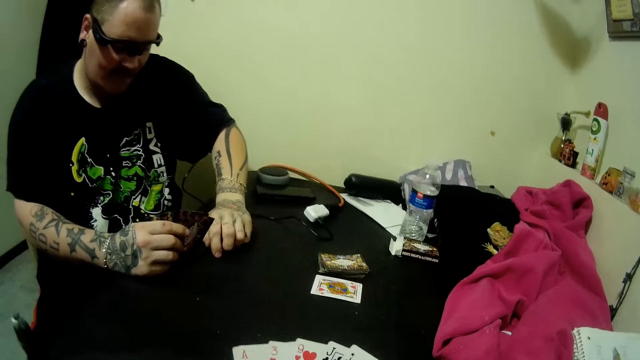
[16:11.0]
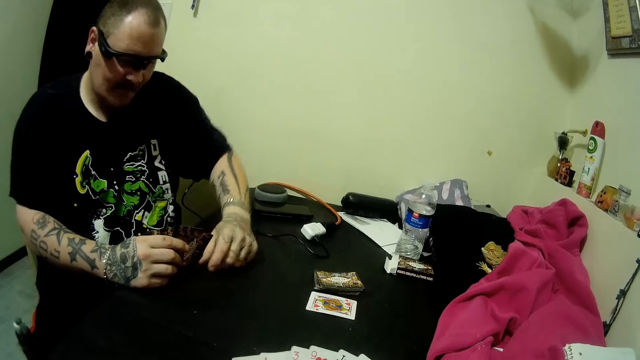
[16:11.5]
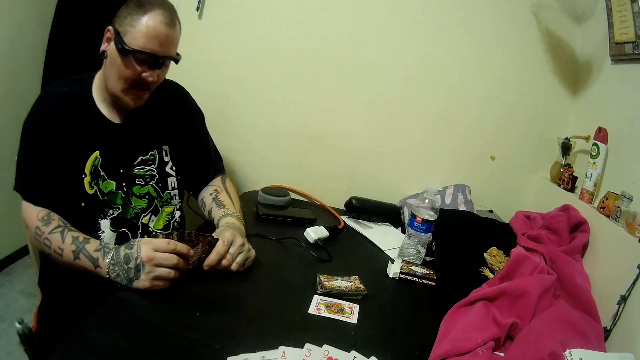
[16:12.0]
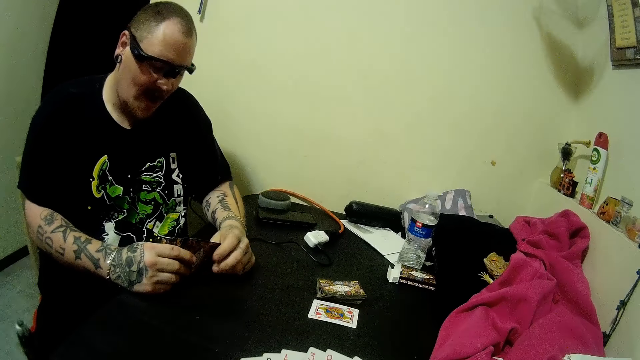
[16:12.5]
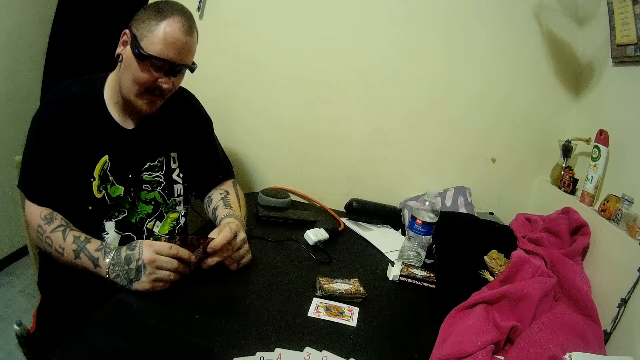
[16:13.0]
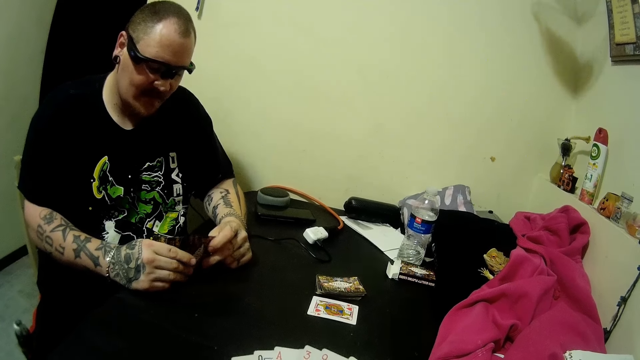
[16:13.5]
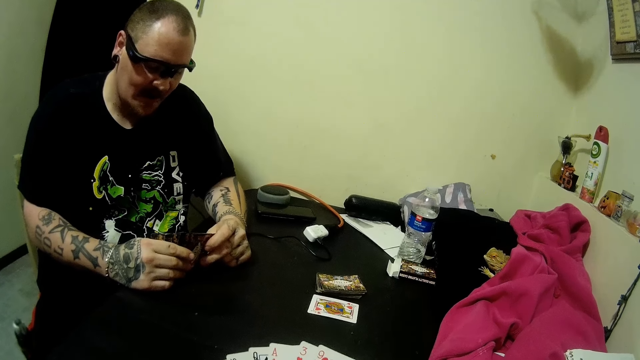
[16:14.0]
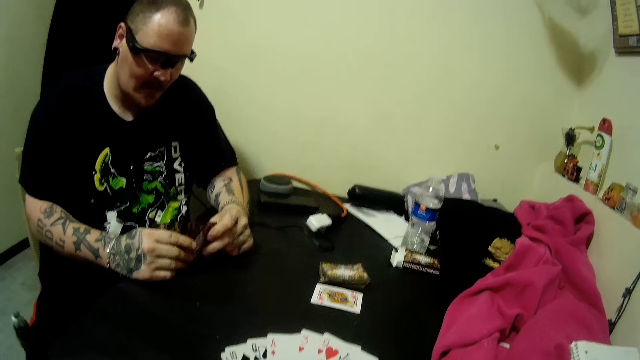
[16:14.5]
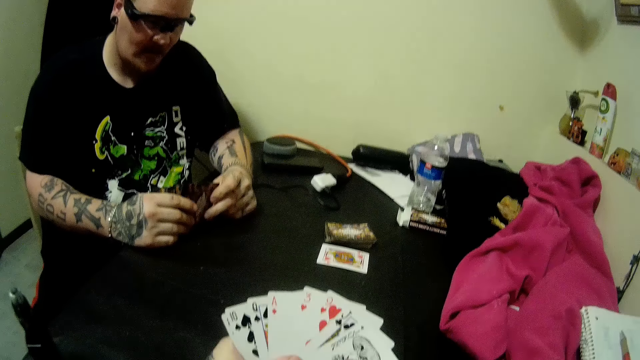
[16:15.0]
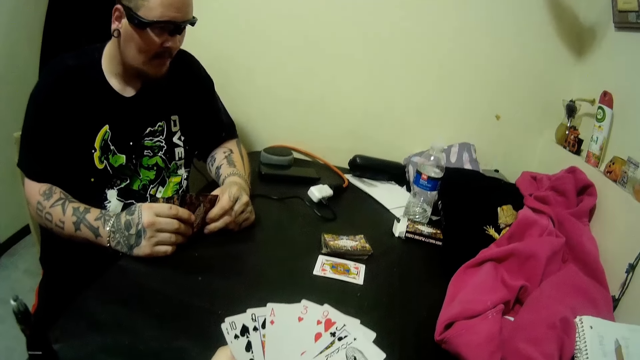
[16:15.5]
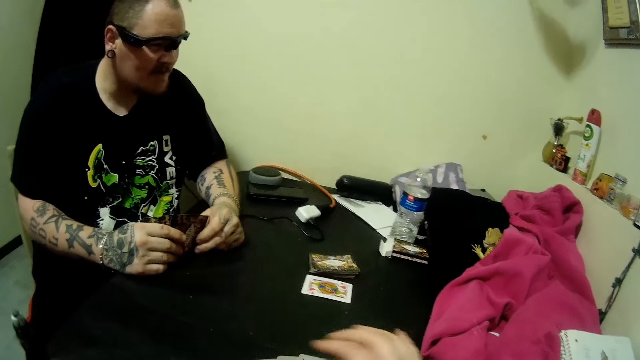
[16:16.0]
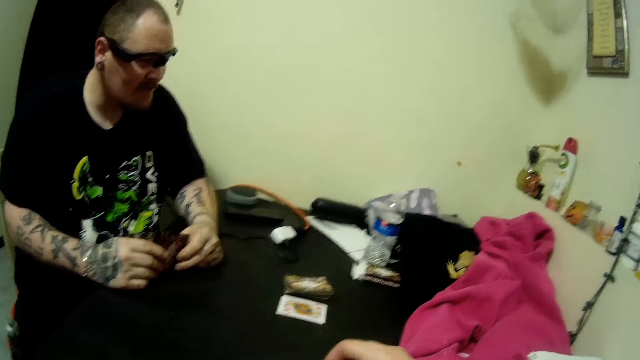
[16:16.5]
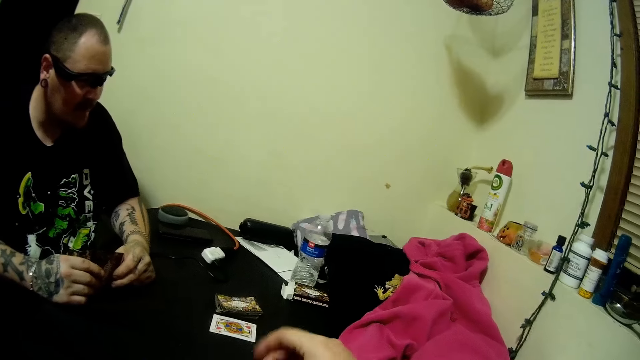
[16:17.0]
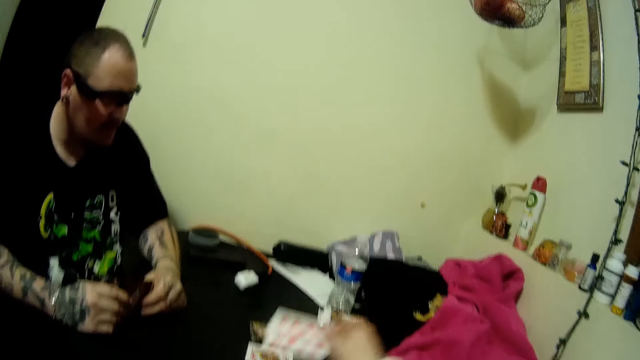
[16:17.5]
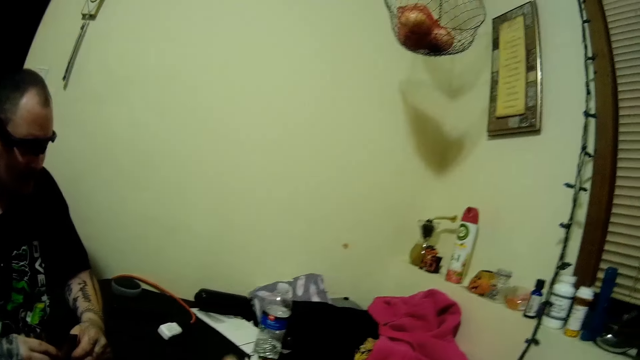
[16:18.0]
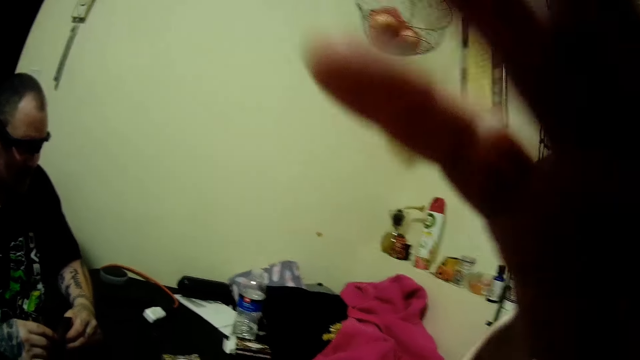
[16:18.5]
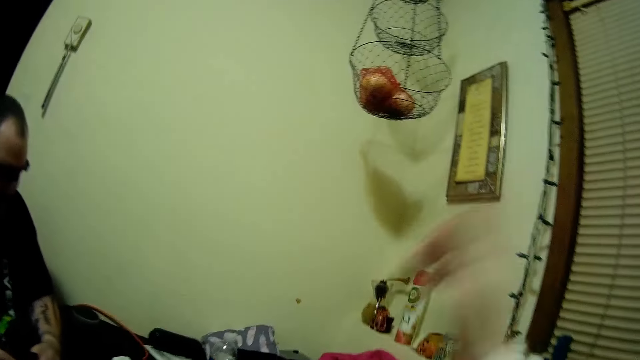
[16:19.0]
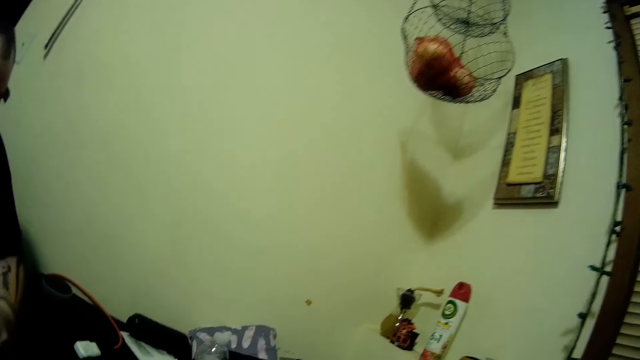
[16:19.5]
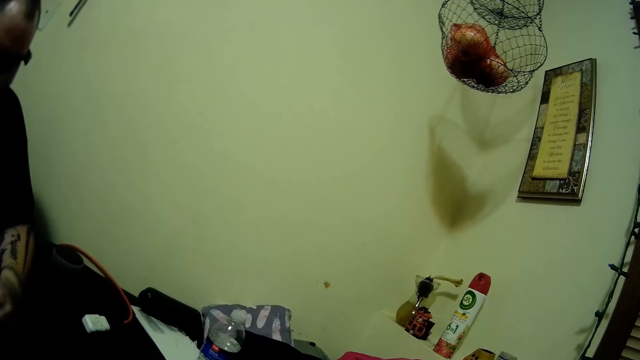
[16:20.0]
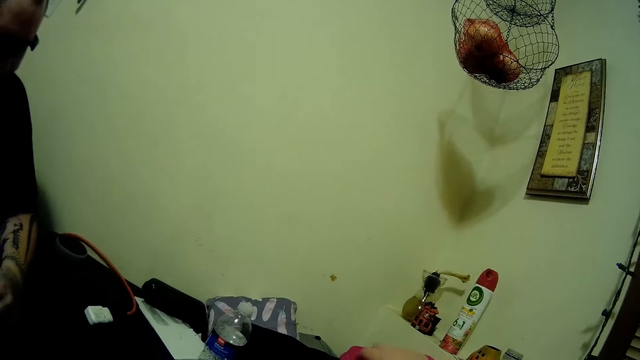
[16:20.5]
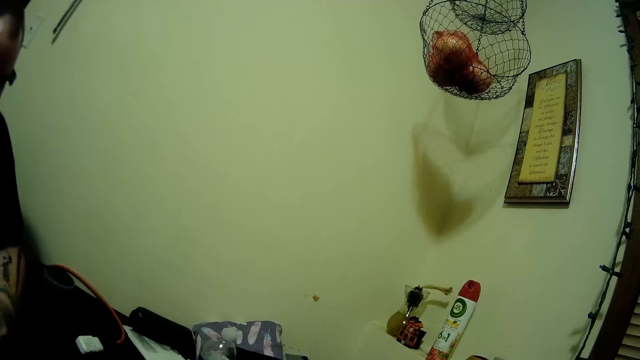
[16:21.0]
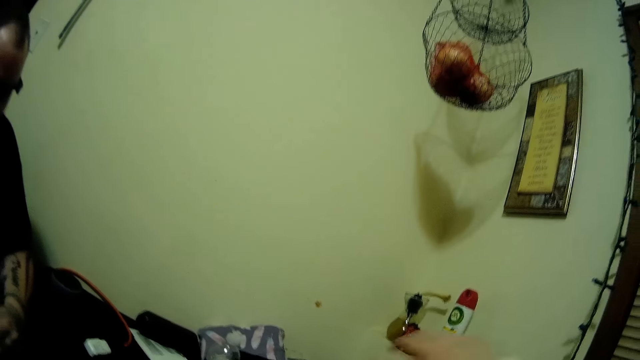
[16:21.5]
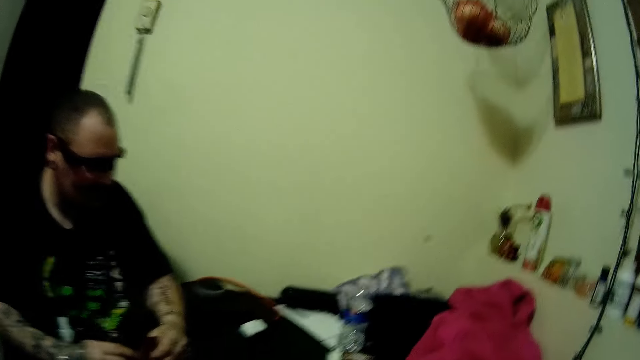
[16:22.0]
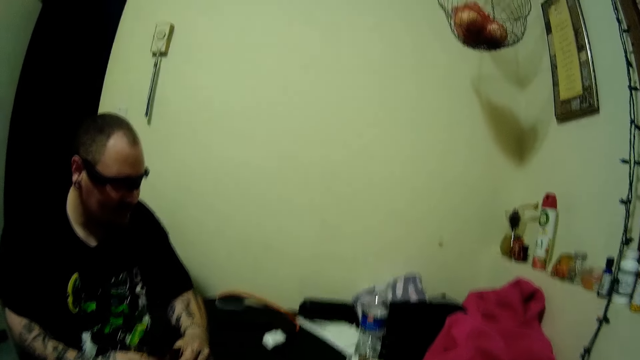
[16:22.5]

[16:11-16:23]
The camera wearer looks at the card. The man holds his cards. The camera wearer picks a card. They place the card on the table. They touch.

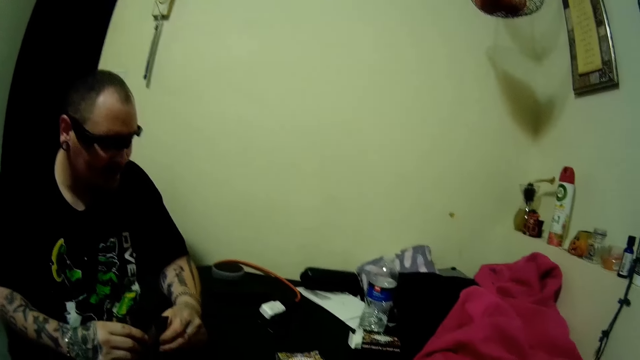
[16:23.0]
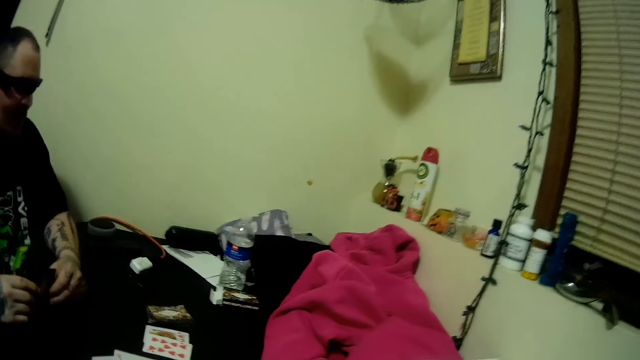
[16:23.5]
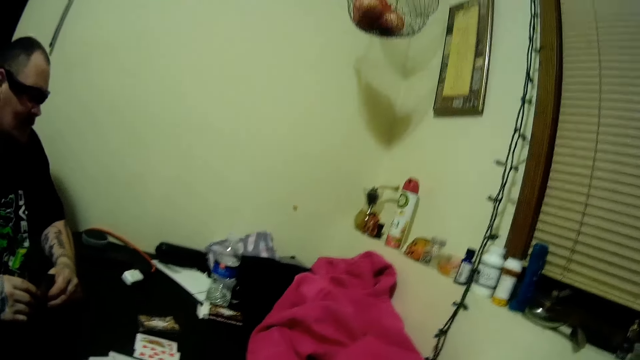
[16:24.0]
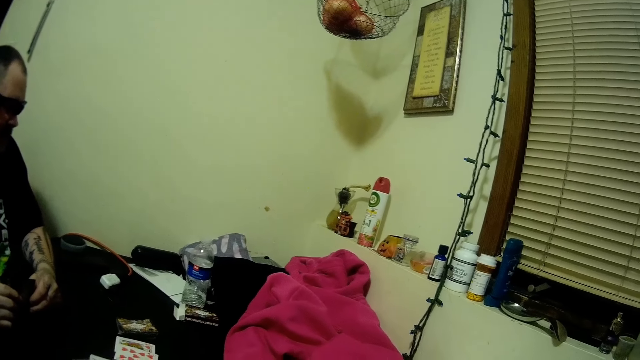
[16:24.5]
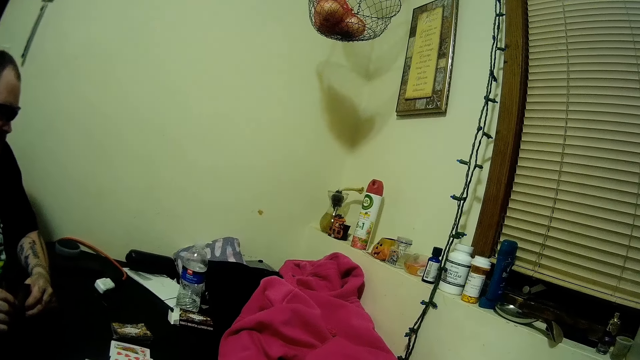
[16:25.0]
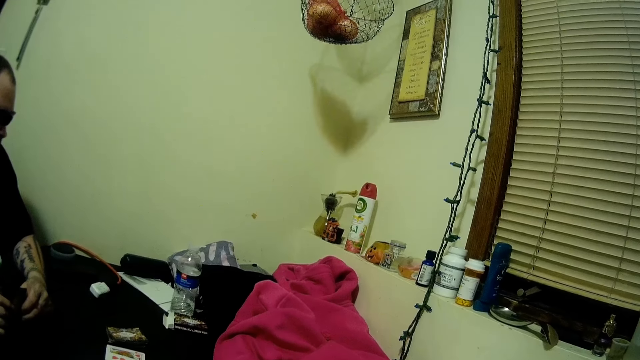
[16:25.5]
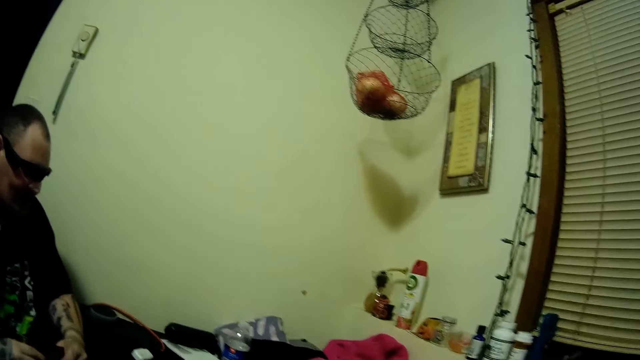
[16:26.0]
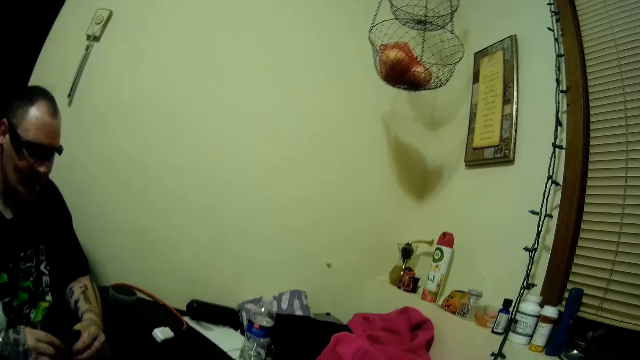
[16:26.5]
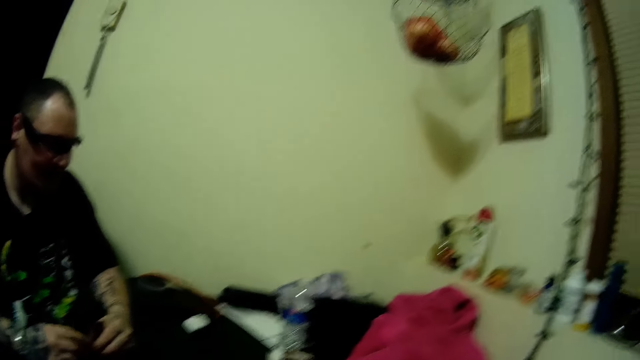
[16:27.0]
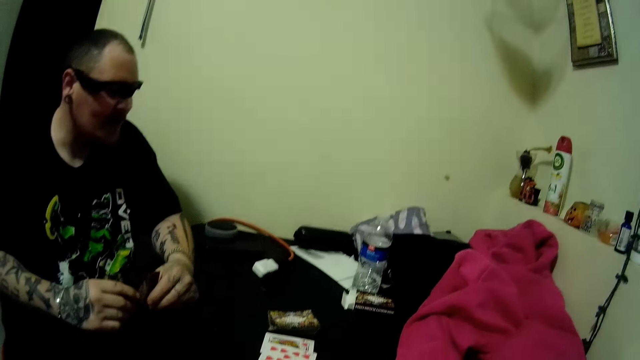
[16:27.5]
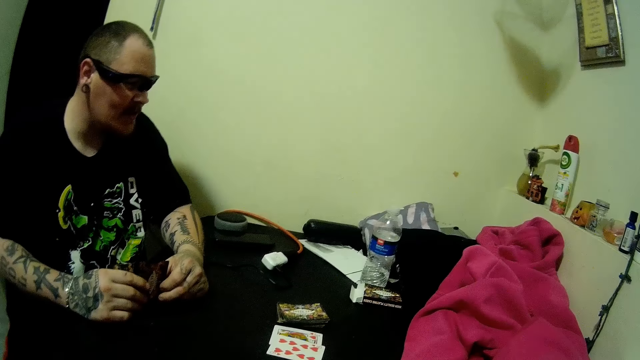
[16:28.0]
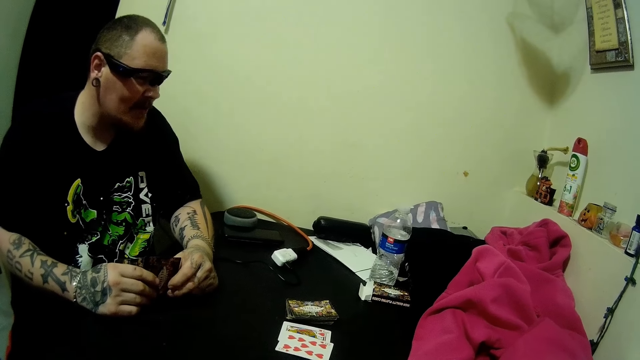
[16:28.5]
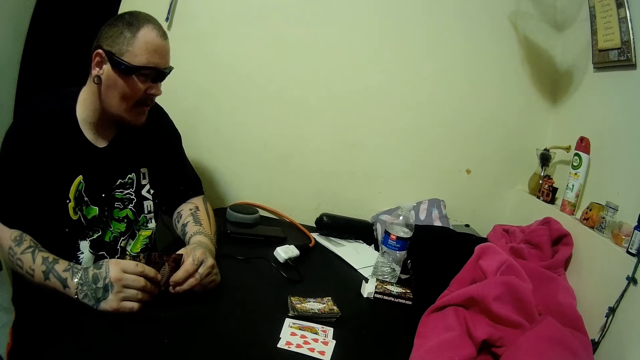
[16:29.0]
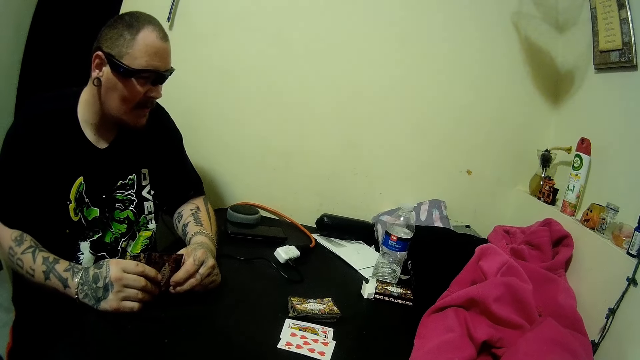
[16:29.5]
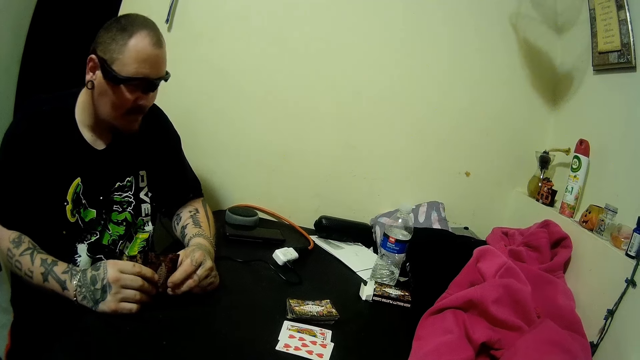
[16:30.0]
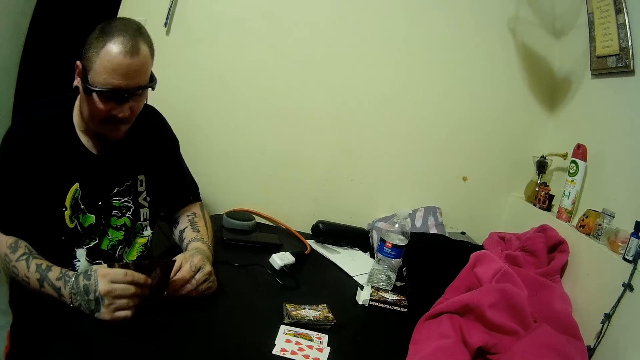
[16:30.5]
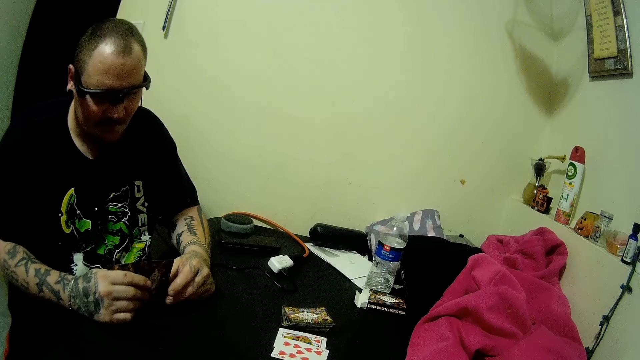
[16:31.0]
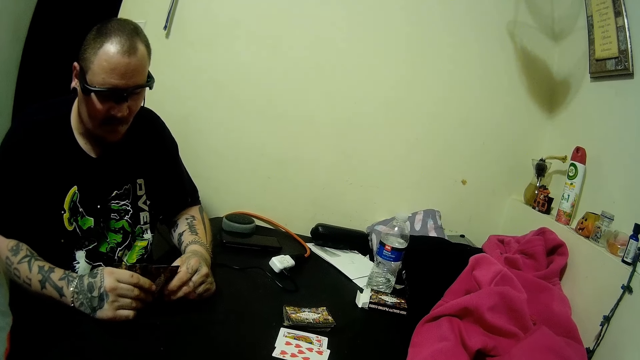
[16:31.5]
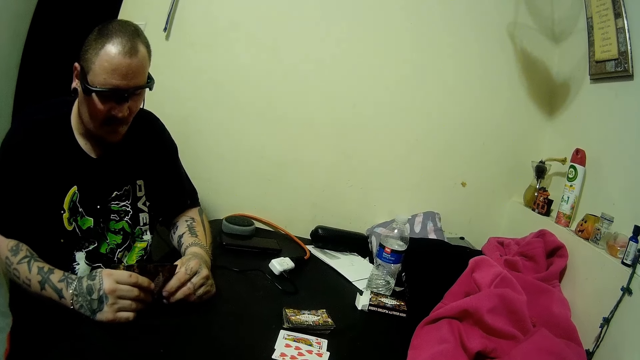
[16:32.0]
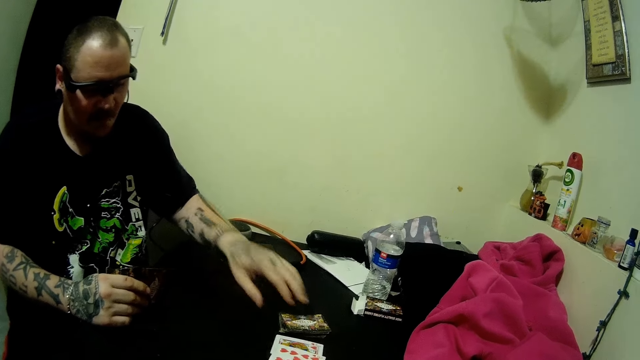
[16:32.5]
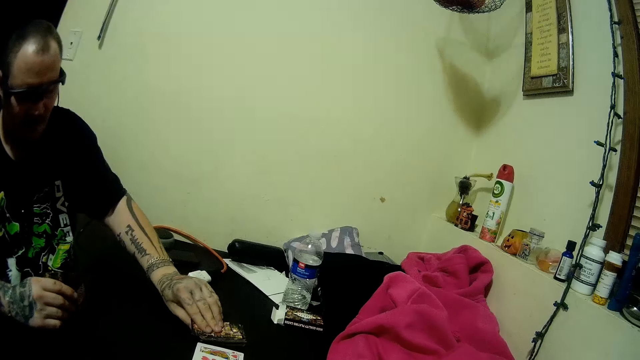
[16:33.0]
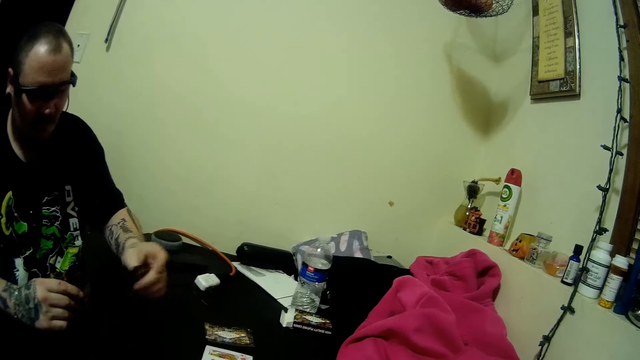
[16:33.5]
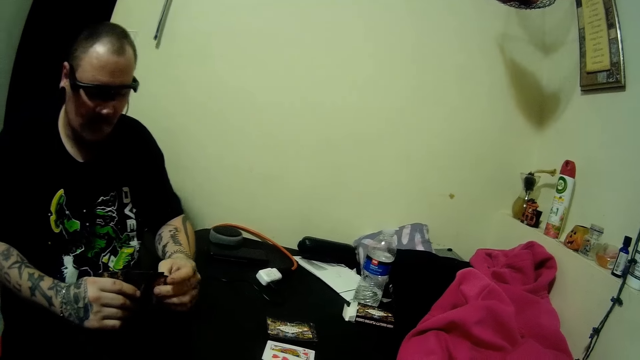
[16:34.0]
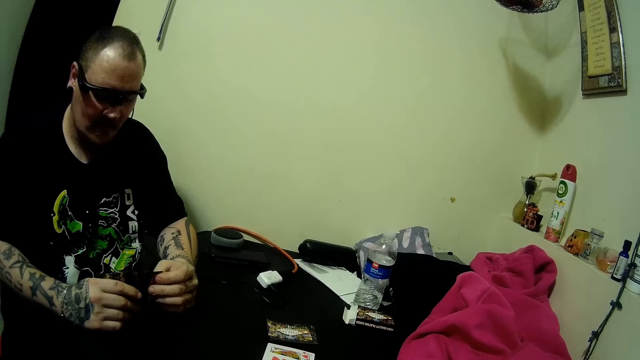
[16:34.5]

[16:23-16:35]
The man picks a card from the deck of cards on the table. The man holds his cards.
